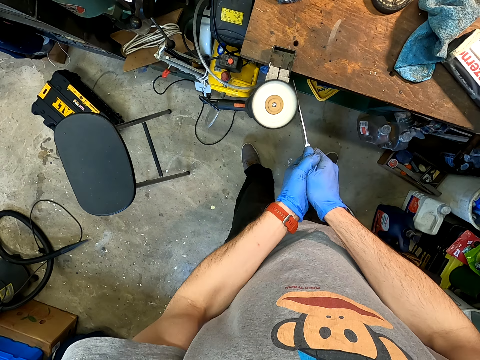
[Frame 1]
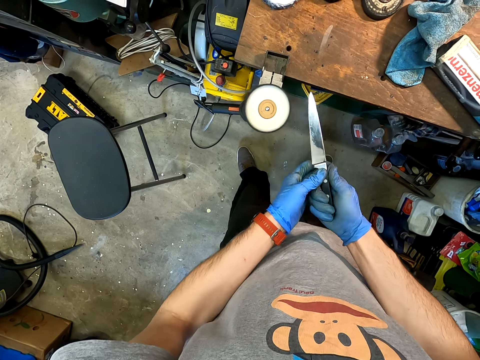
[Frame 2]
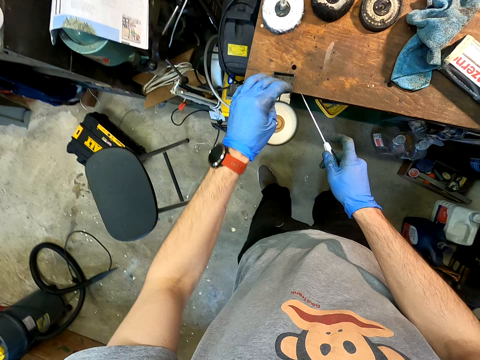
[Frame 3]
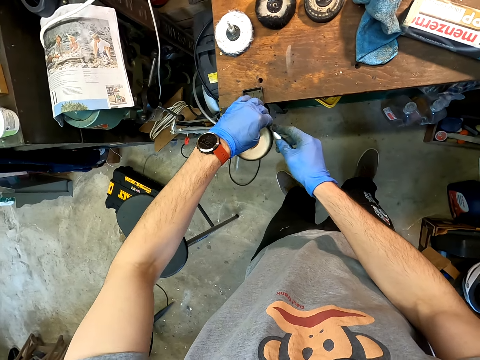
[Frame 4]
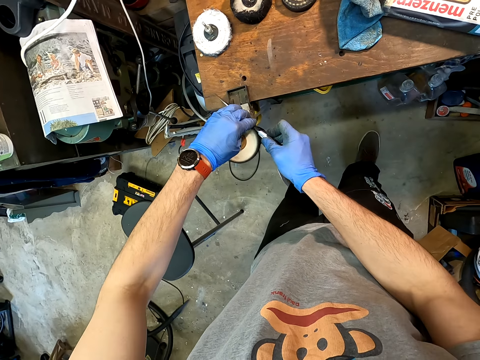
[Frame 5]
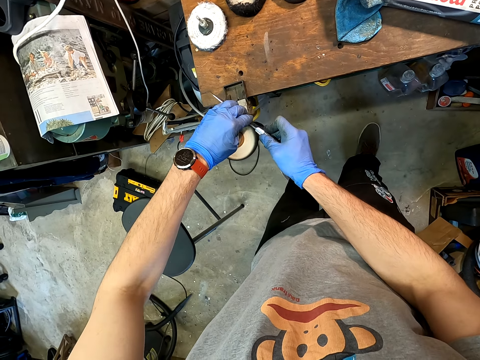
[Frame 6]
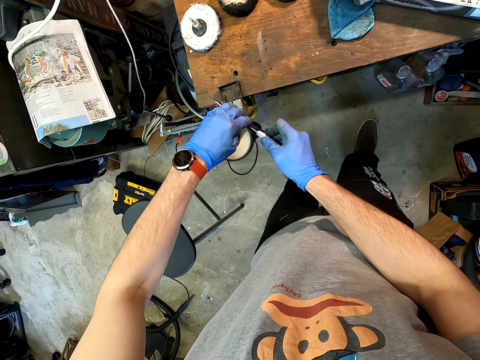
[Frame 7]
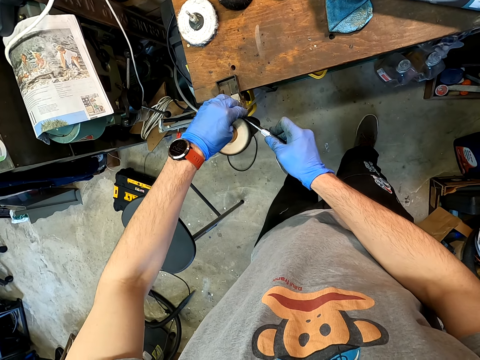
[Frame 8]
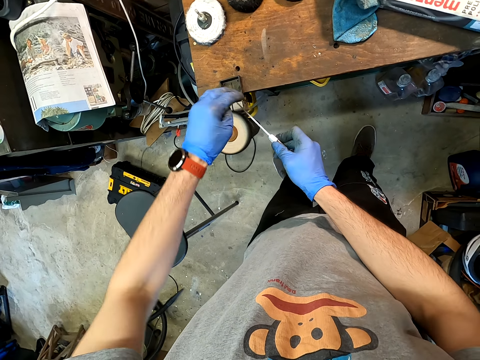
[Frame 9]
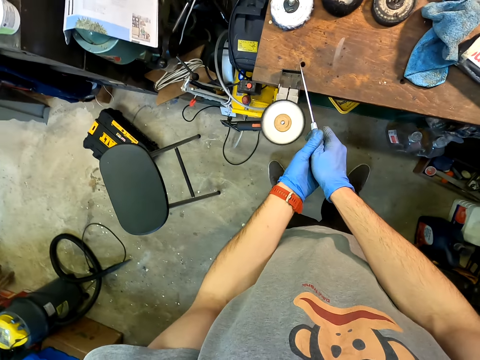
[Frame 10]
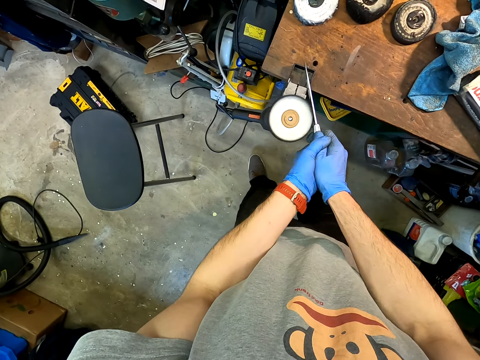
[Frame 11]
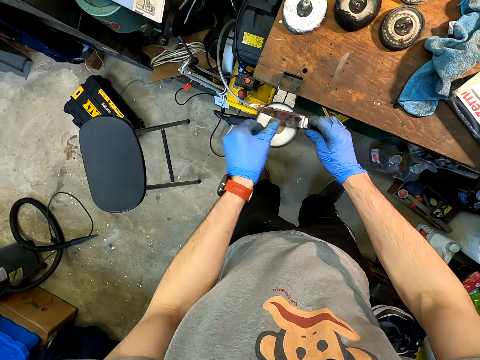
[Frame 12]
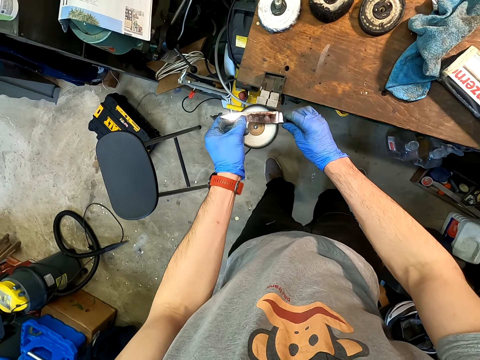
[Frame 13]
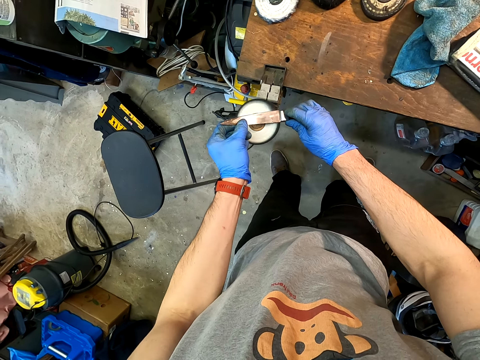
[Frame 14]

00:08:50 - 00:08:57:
The camera wearer sharpens the knife with a knife sanding machine.

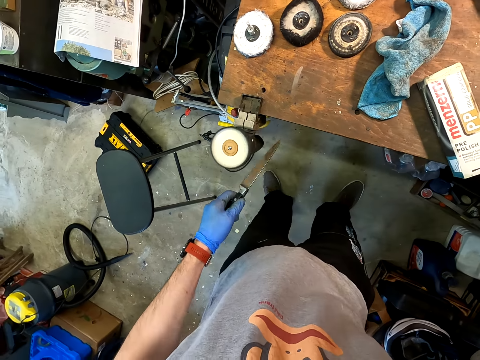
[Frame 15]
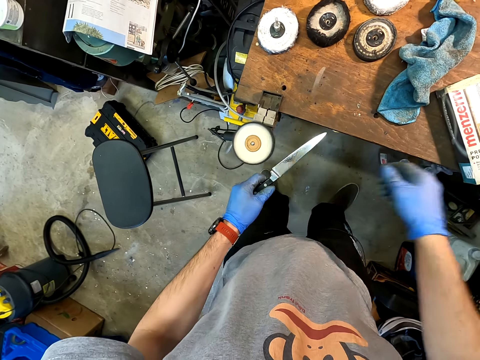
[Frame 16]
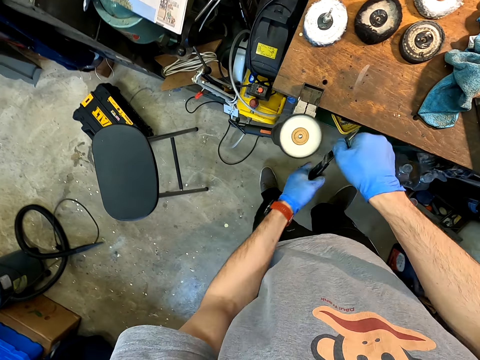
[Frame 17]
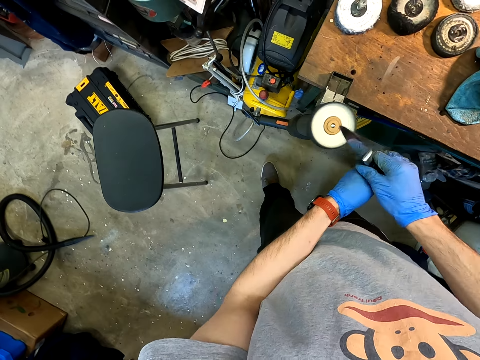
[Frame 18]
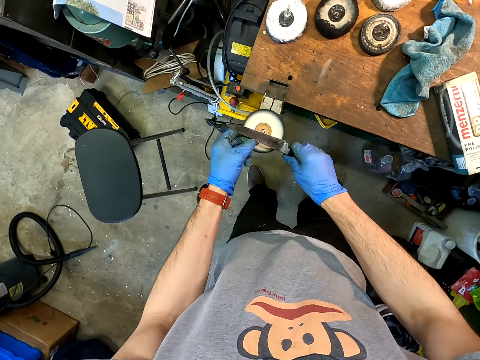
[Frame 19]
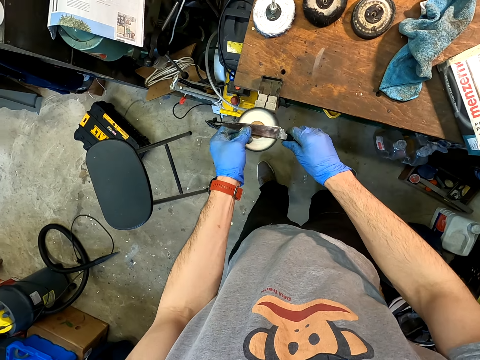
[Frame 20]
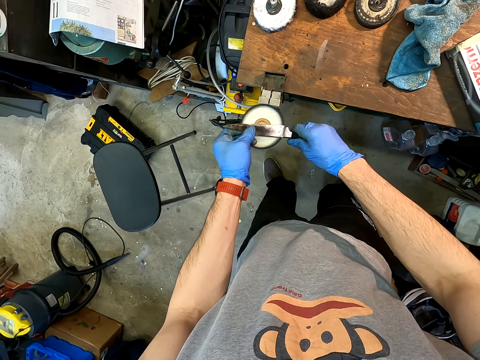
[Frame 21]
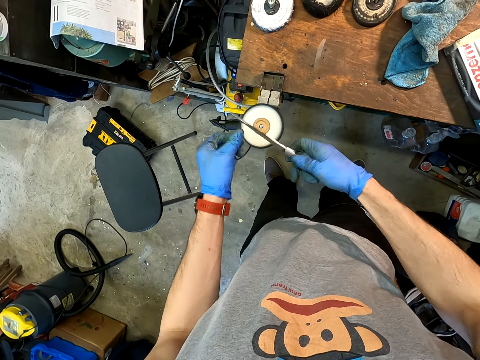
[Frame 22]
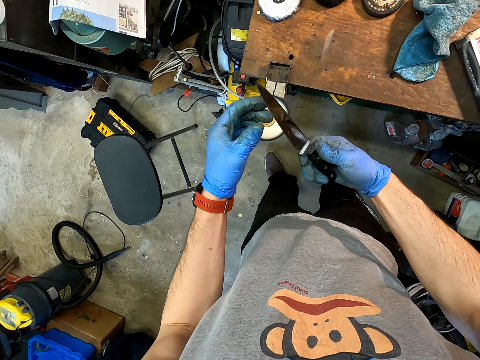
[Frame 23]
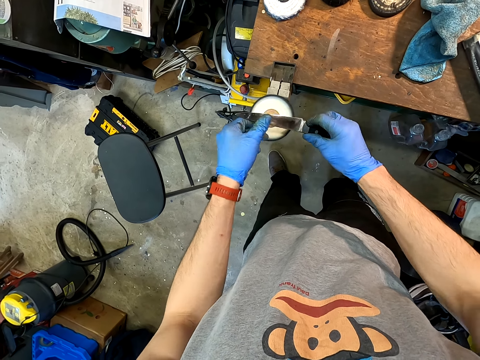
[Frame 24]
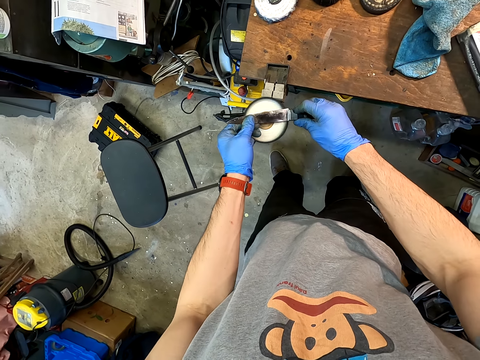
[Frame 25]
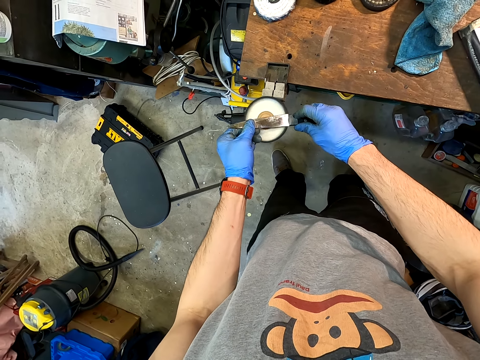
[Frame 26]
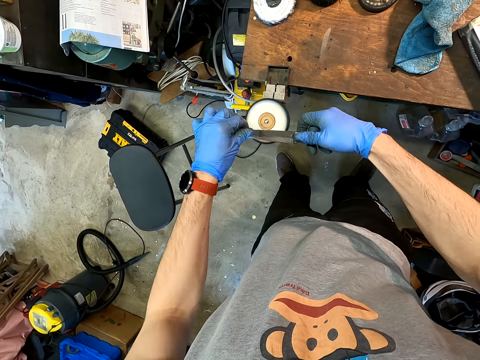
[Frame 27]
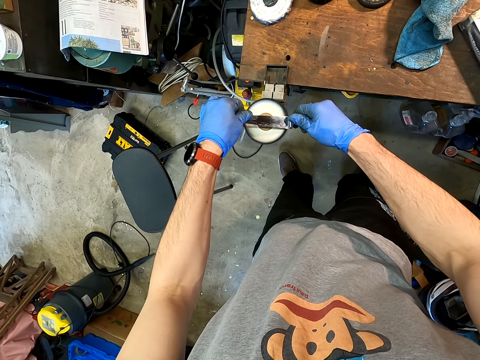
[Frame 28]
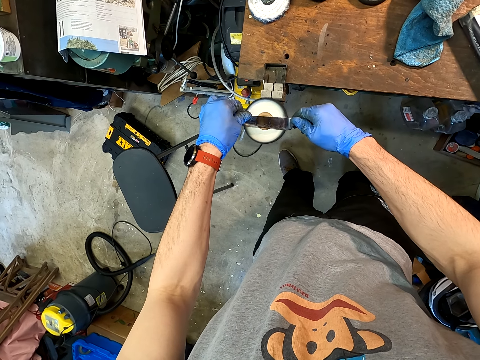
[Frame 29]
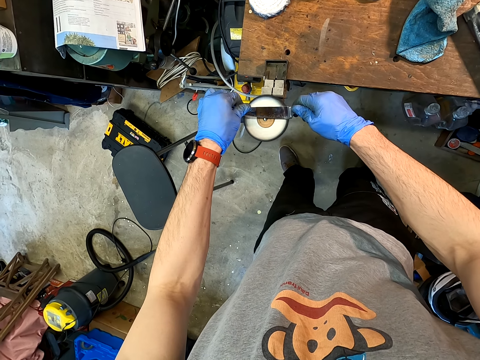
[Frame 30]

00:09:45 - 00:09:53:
The camera wearer sharpens the knife with a knife sanding machine.

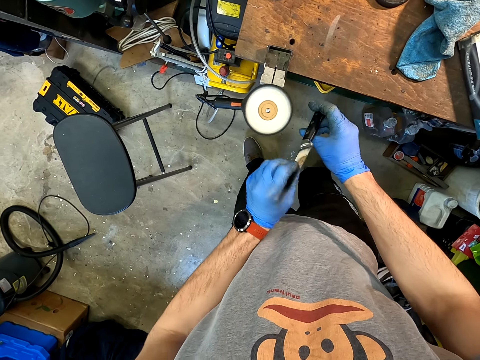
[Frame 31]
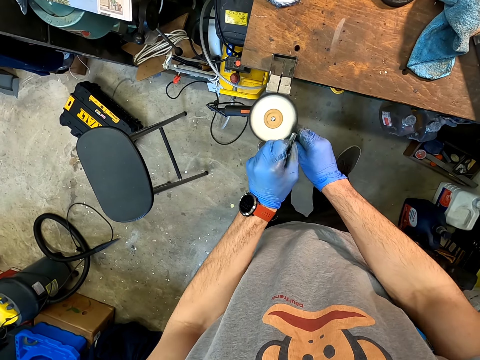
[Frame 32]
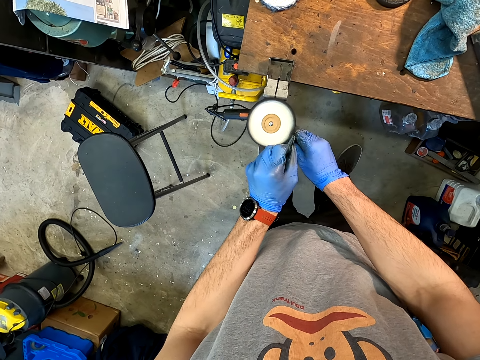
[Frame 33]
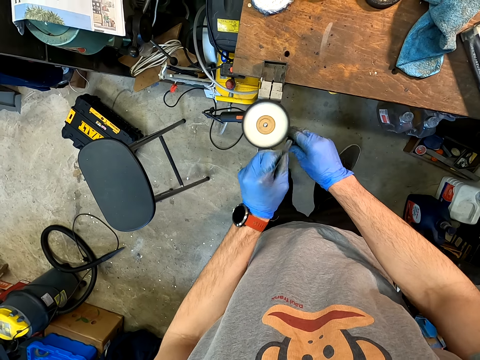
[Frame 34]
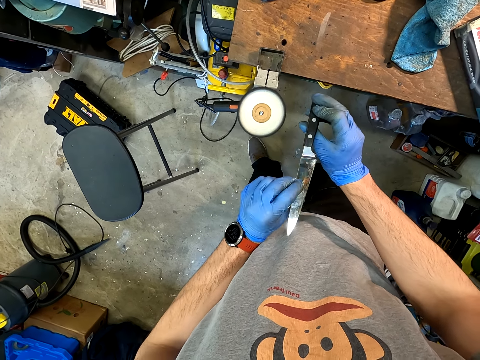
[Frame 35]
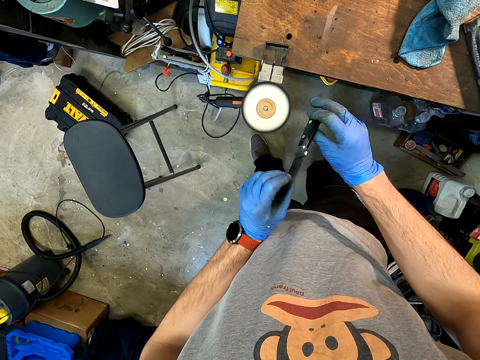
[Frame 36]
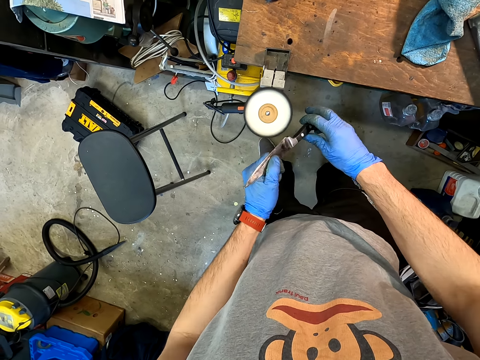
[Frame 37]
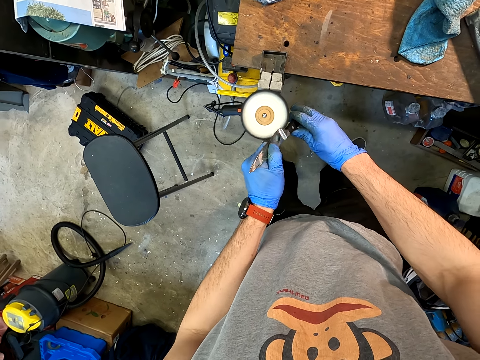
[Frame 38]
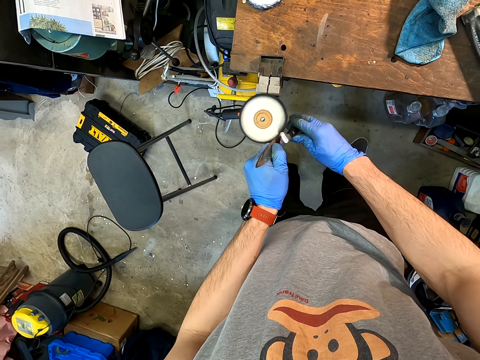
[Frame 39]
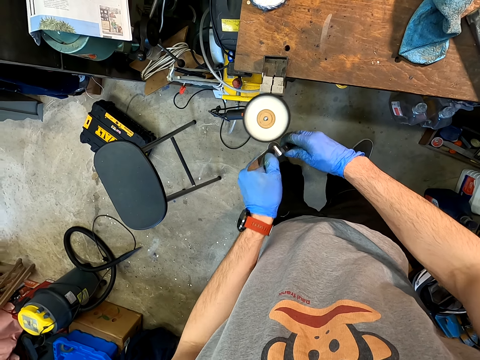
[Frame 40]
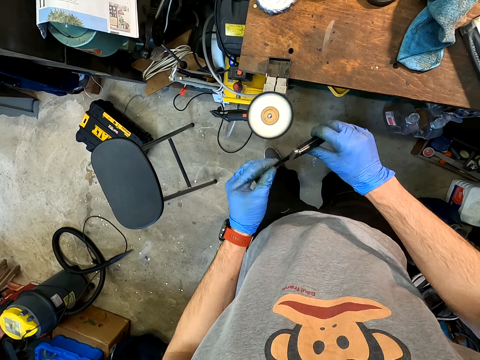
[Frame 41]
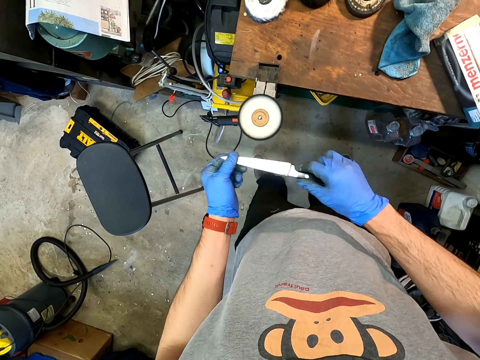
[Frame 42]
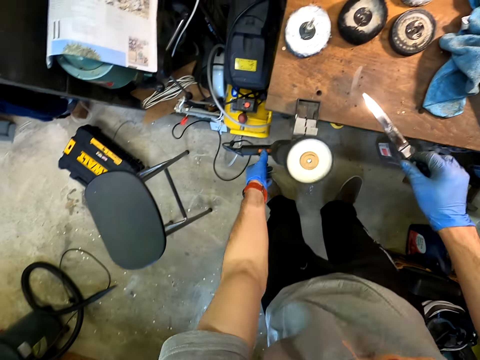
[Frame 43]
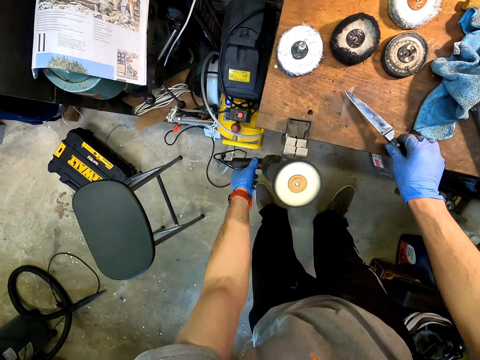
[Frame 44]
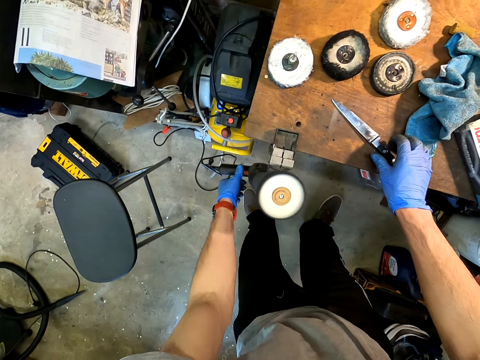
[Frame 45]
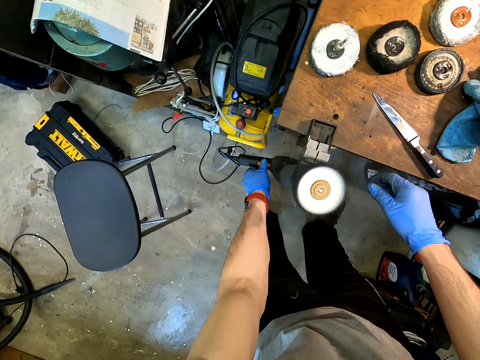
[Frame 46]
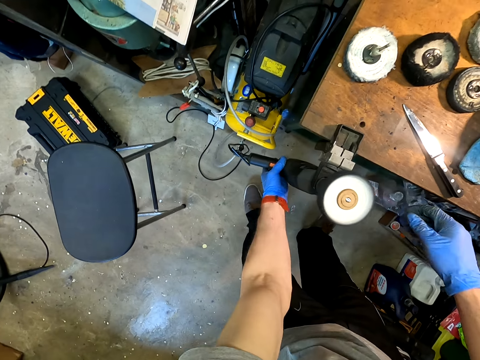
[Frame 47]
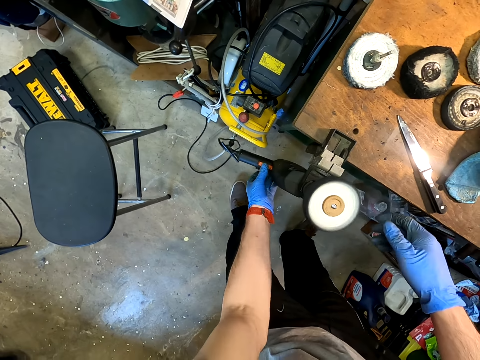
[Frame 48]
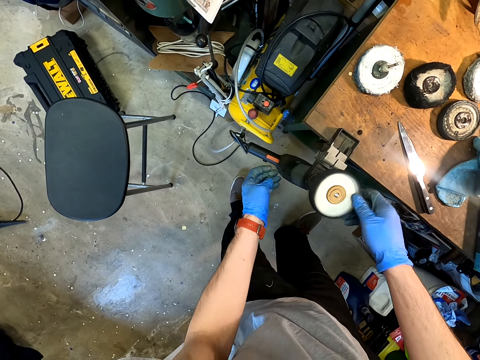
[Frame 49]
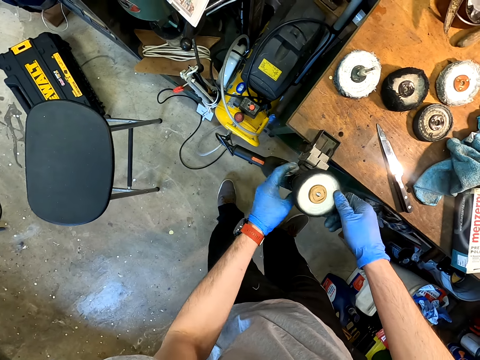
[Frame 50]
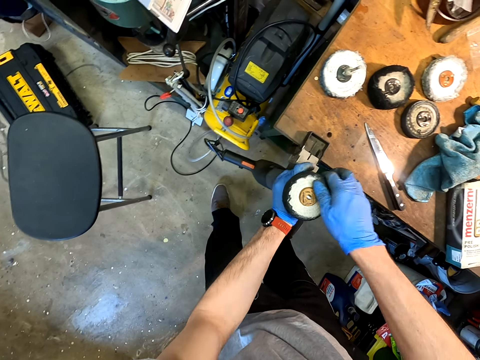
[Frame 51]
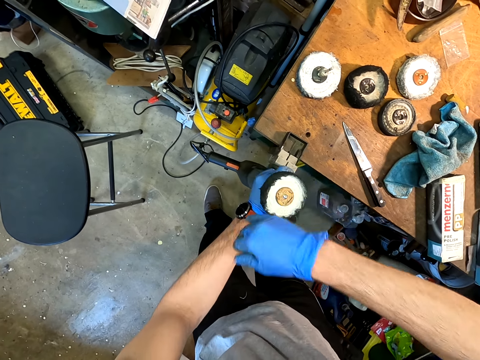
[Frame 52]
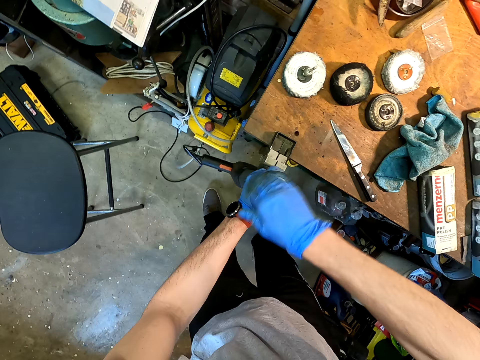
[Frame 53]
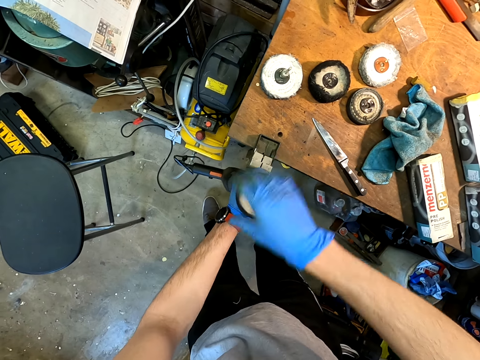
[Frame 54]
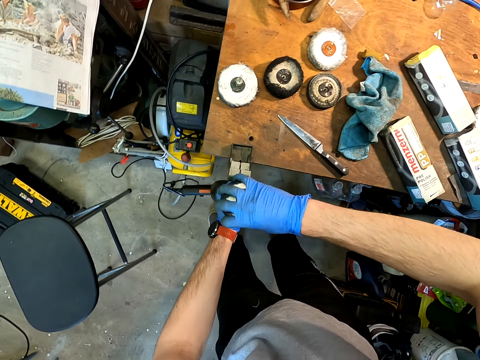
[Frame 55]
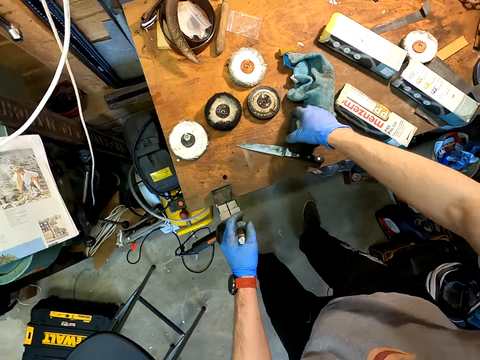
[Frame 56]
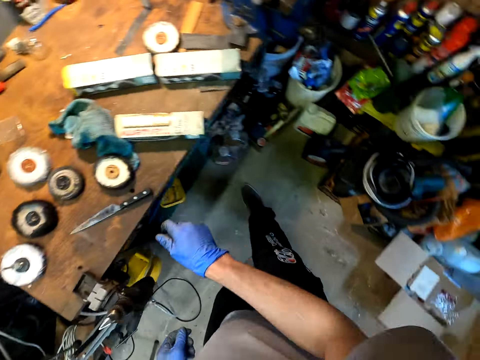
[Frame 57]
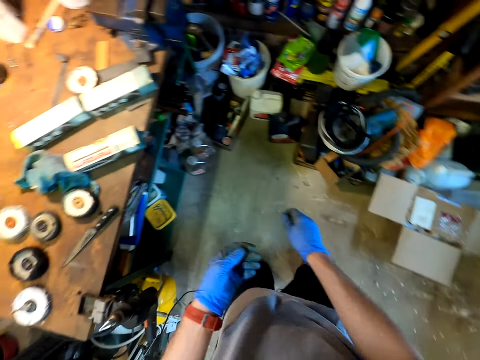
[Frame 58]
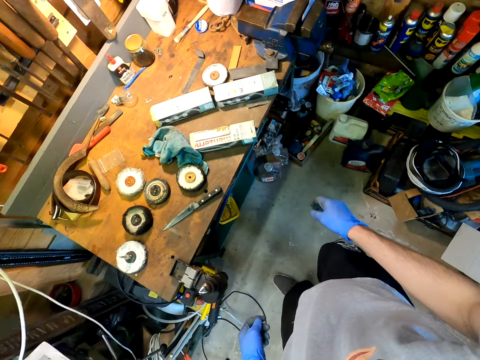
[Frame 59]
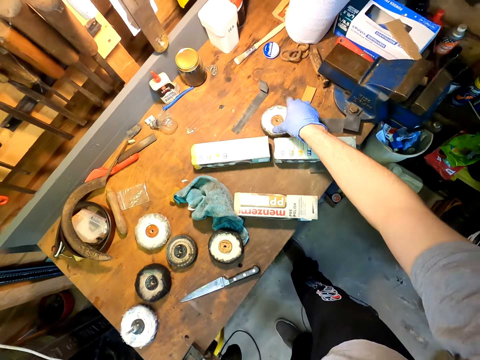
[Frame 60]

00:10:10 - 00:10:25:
The camera wearer looks at the knife. They sharpen the knife with a knife sanding machine. They turn on the sanding machine. They switch off the sharpener. They place the knife on the table. They remove the sanding pad. They replace the sharpener.
